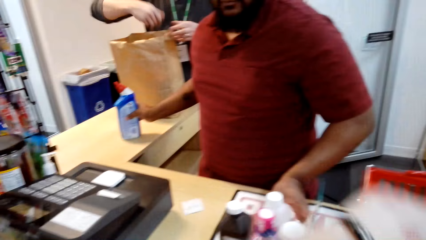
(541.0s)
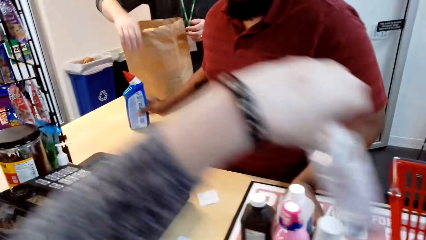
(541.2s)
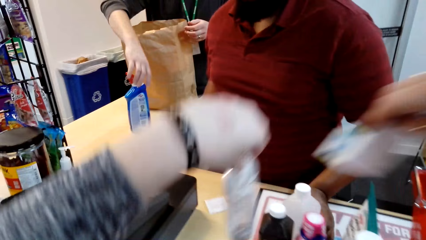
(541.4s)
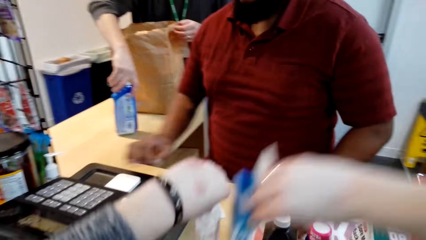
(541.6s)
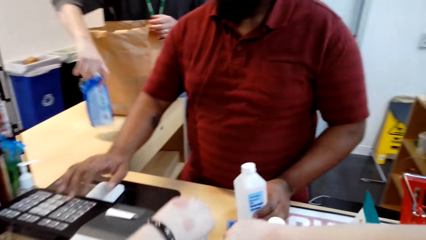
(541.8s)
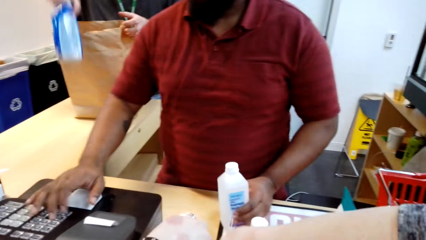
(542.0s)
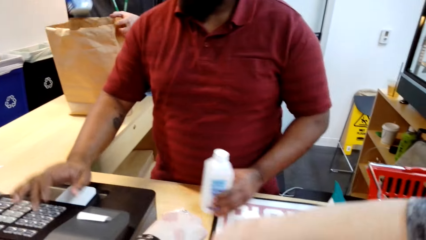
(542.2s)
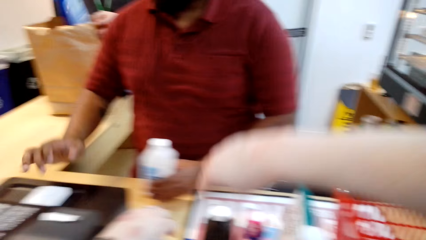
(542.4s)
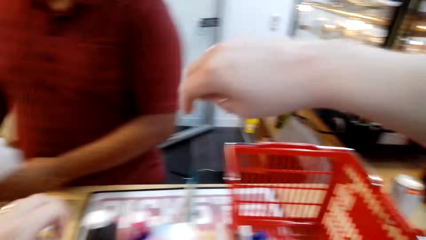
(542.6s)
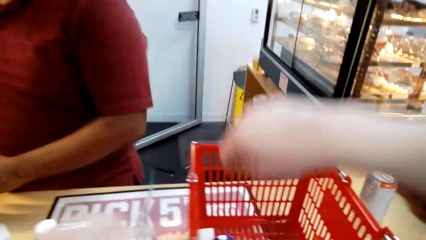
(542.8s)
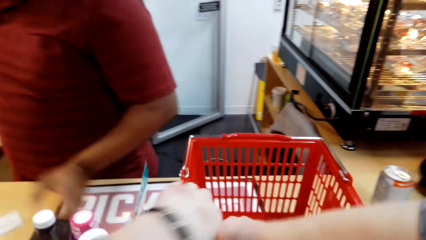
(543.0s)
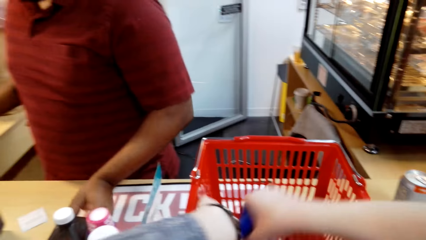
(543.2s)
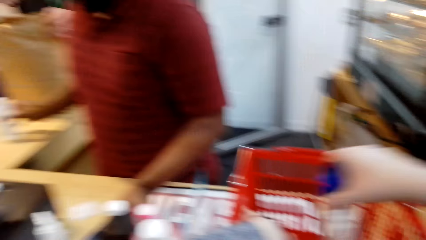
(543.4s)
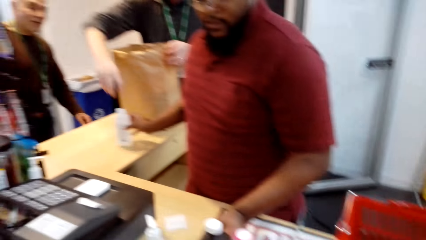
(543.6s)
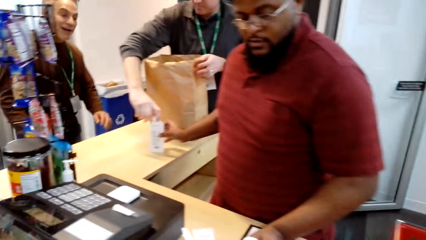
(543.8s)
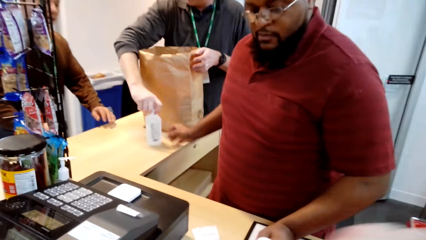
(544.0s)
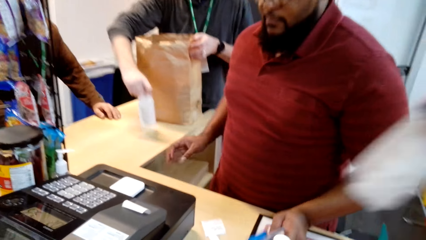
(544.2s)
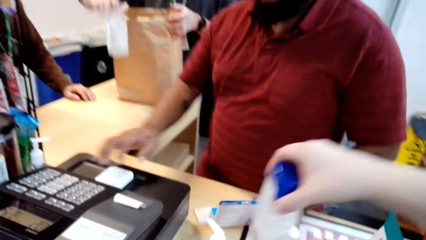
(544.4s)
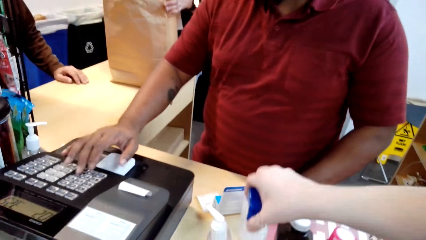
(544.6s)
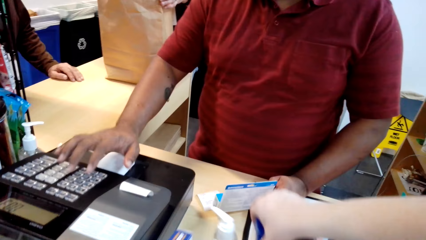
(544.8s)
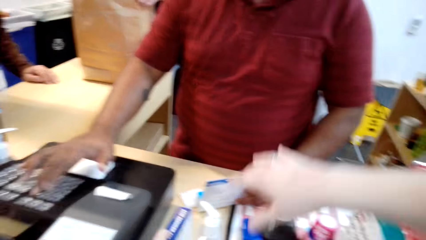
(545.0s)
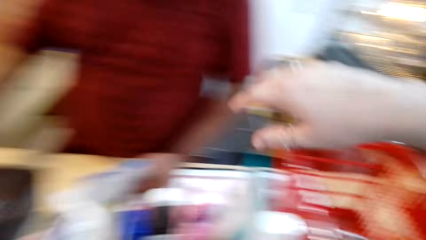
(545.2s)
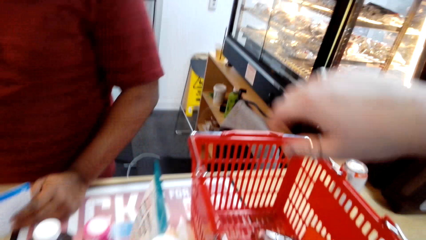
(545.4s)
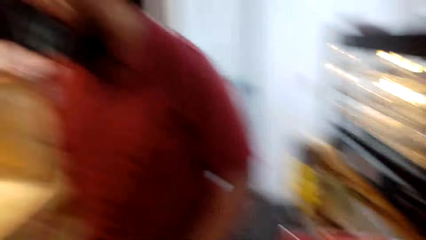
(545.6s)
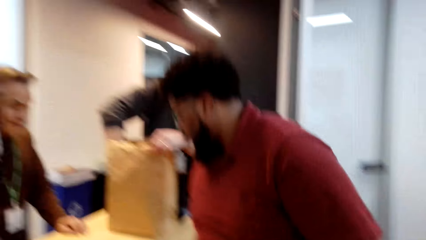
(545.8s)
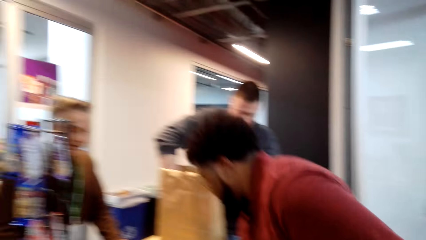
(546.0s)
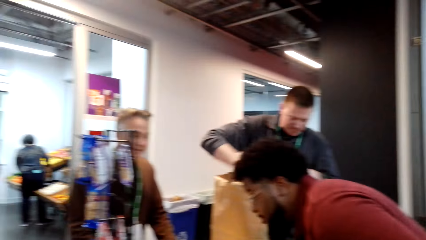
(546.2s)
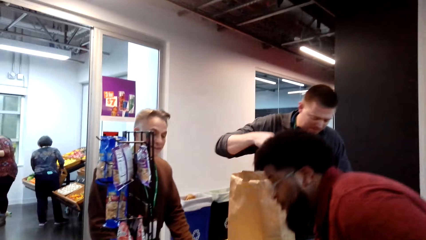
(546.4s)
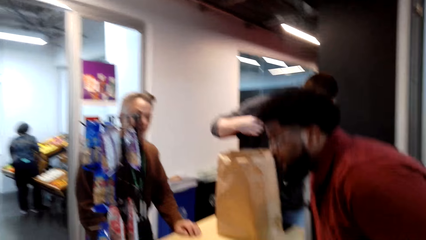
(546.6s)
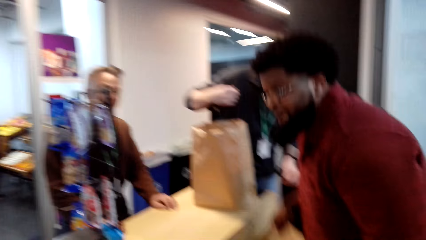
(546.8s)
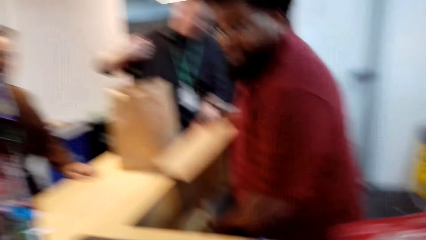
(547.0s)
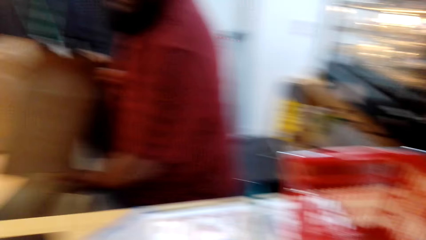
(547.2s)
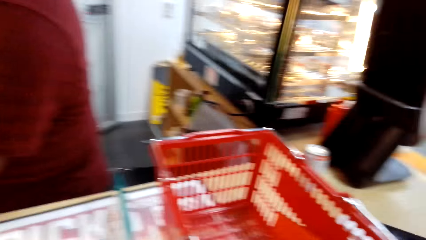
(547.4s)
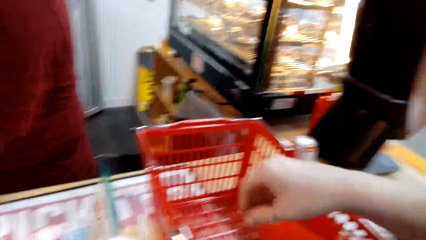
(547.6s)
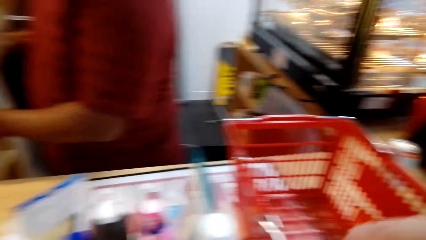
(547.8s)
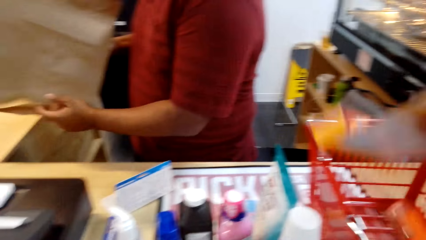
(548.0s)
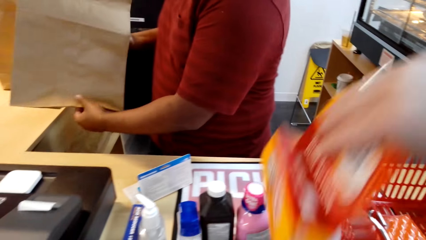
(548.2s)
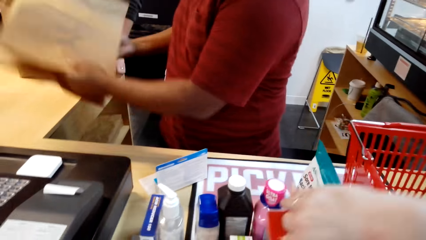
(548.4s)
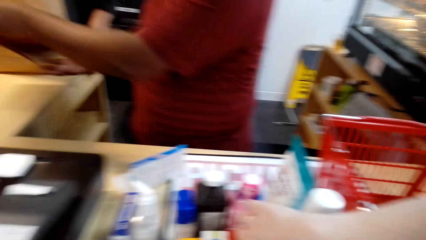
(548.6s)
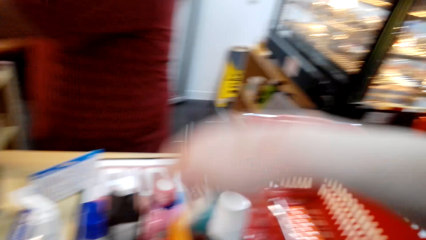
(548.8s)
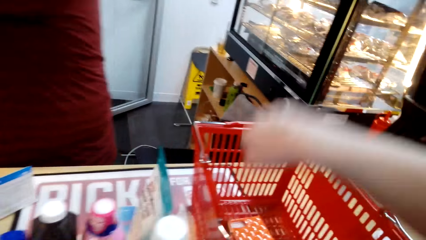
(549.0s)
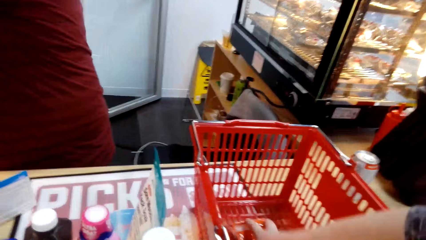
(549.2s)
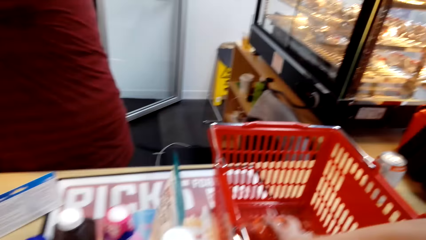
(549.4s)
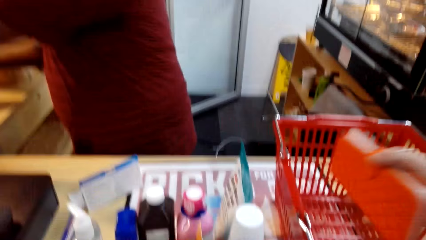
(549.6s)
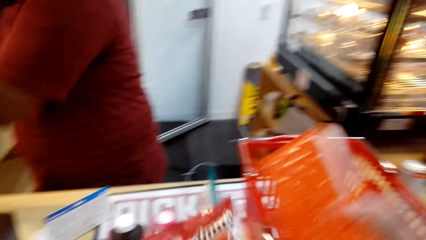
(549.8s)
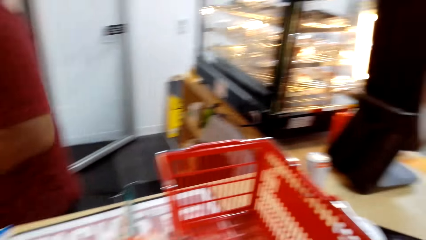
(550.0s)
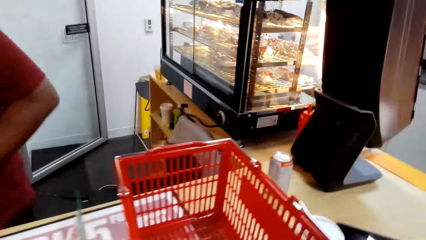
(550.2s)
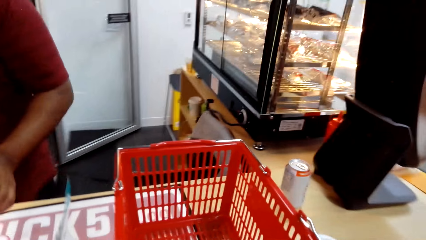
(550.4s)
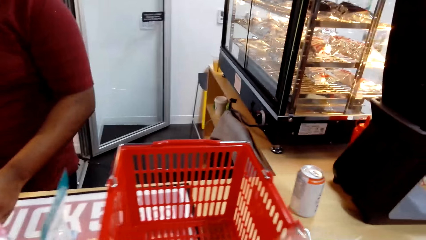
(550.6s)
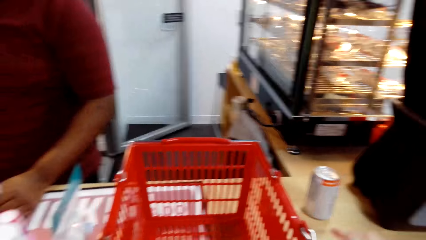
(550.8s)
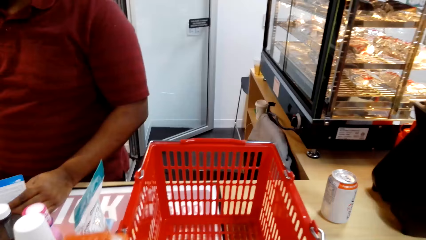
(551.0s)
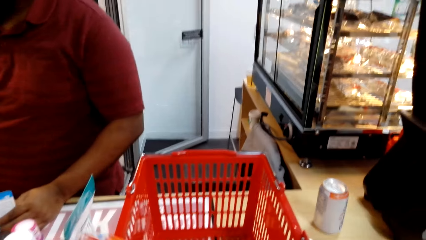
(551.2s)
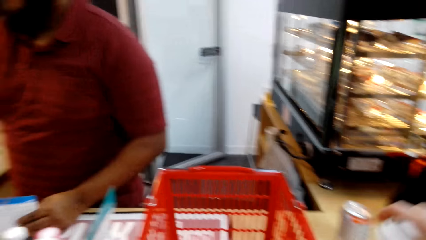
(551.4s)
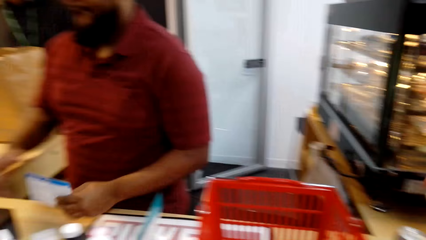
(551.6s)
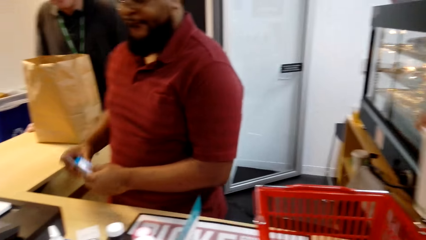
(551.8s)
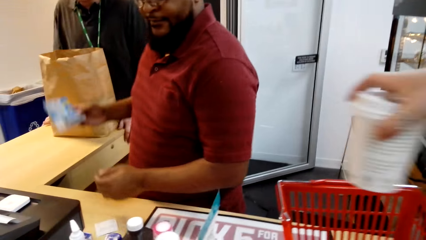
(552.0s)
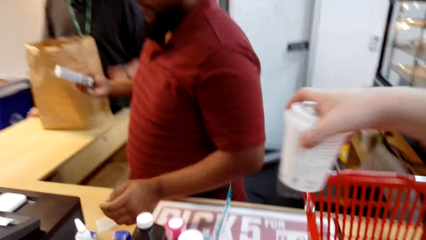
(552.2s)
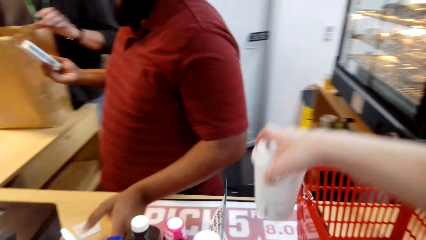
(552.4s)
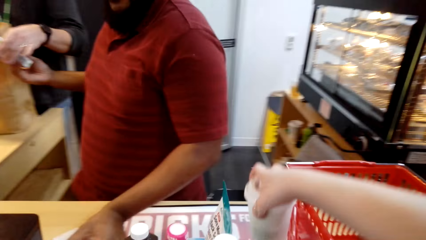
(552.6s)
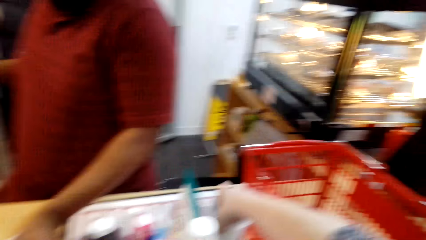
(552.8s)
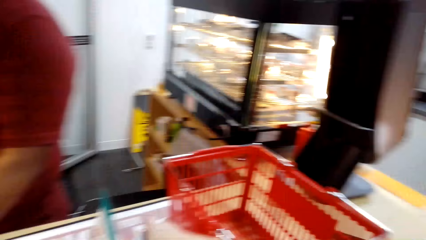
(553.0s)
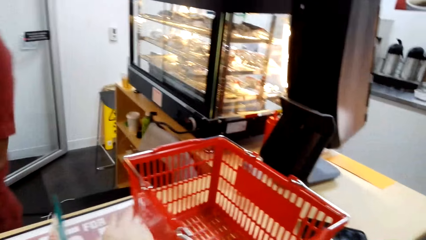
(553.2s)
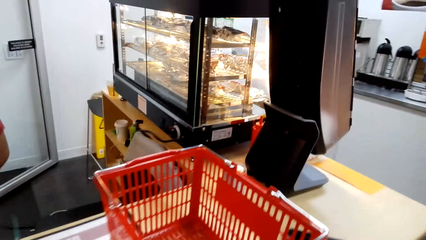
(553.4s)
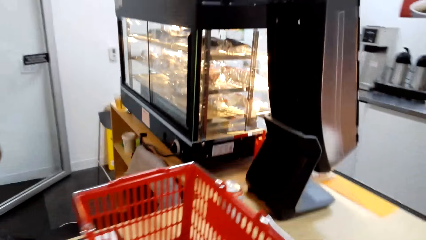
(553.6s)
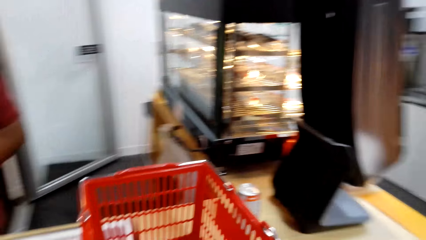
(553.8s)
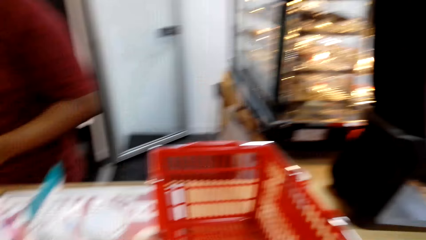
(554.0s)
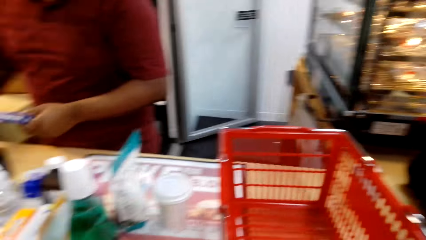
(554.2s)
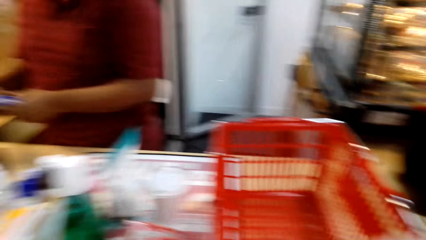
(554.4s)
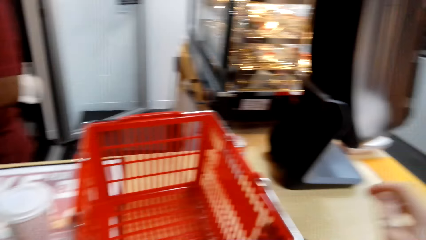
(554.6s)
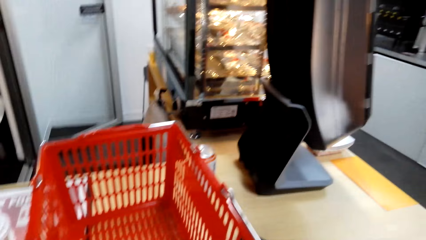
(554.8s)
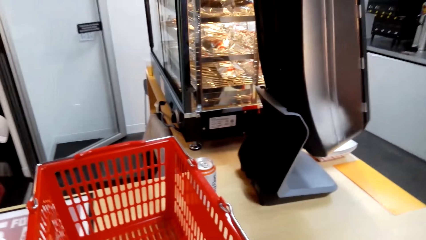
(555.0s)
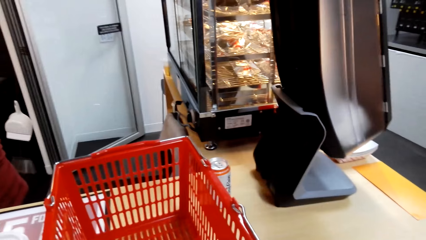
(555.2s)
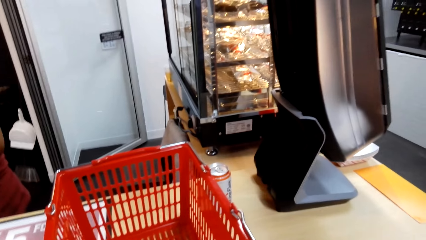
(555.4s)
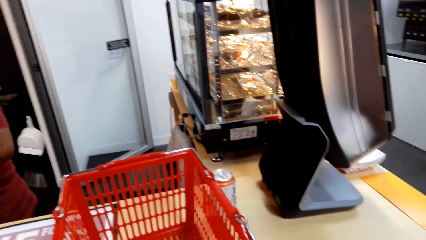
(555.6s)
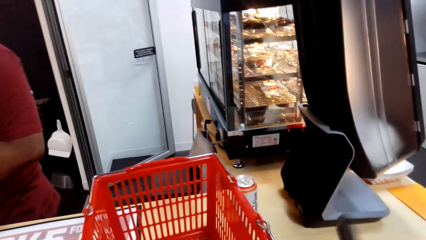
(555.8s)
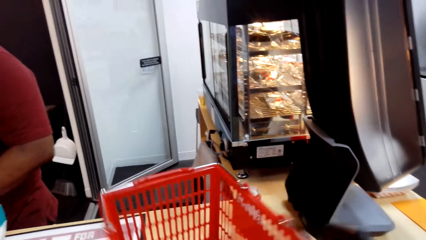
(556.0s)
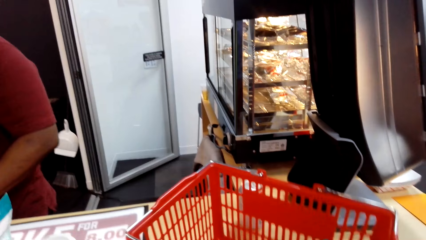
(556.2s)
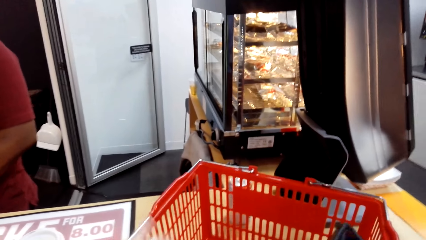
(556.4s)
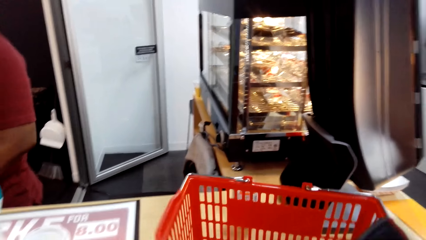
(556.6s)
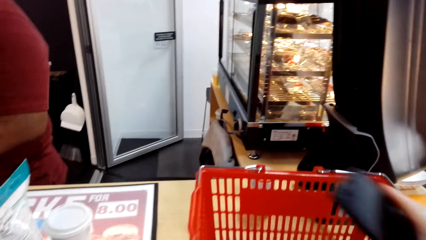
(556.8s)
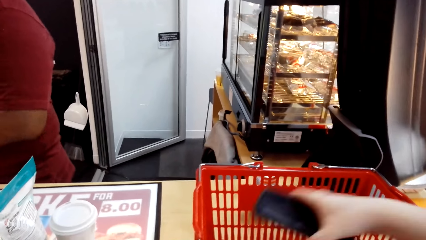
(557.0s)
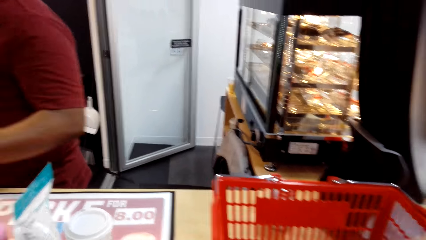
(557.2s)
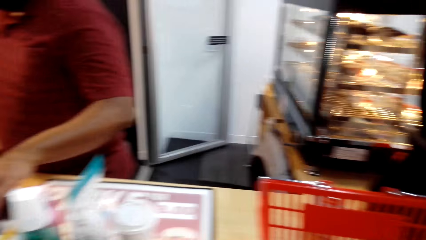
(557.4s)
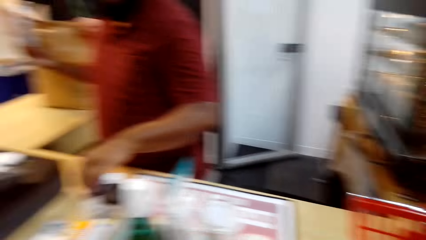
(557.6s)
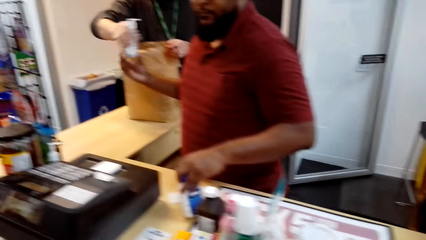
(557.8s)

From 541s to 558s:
The cashier gives items to a man. The cashier scans a bottle of something. The man packs the bottle of something into a paper bag. The camera wearer places a bottle on the counter. The cashier holds the paper bag. The camera wearer takes something from the shopping basket. The cashier holds the paper bag again. The camera wearer places something on the counter. They take something from the shopping basket, place something on the counter, and put yoghurt on the counter. The cashier scans something. The man packs the items in the package bag. The camera wearer moves the shopping basket on the counter and holds a cellphone. They move the shopping basket and hold the cellphone again.
